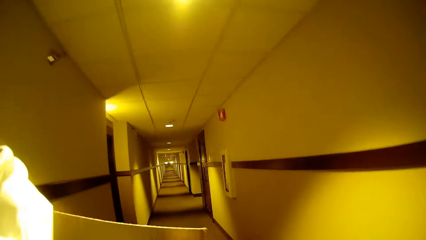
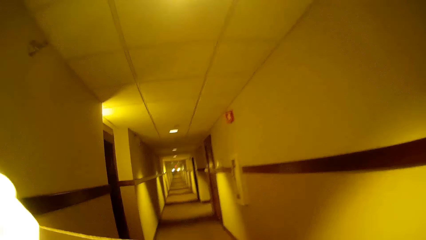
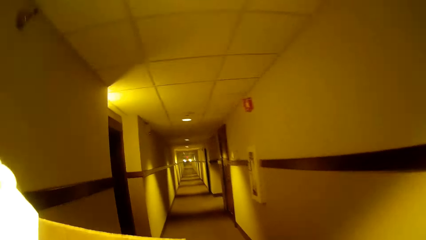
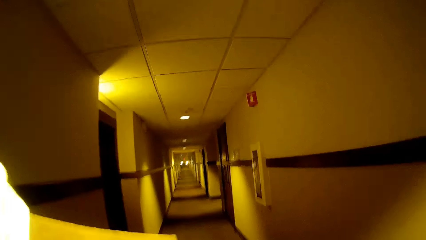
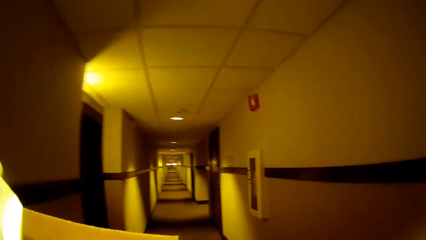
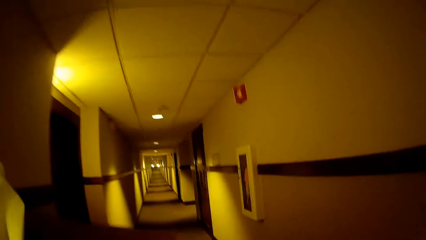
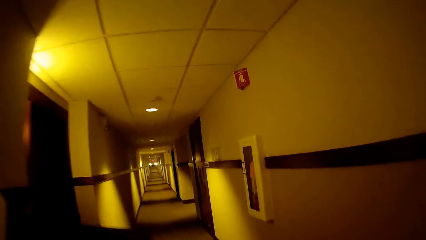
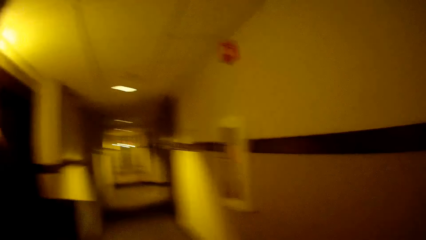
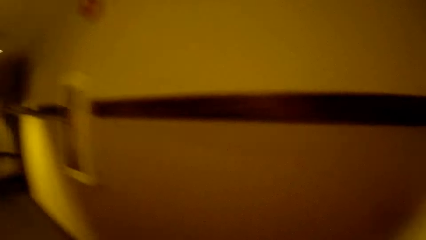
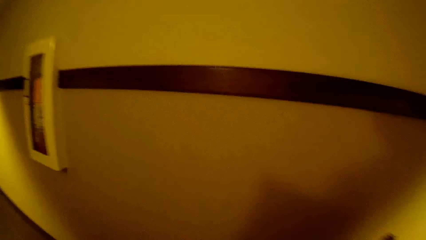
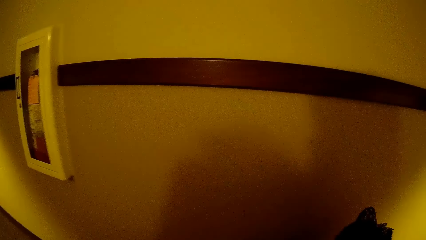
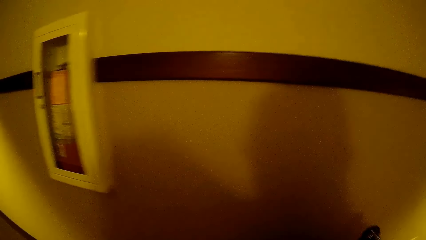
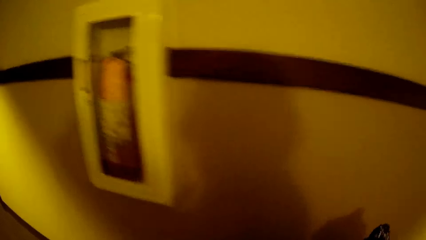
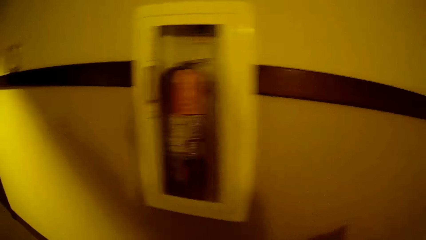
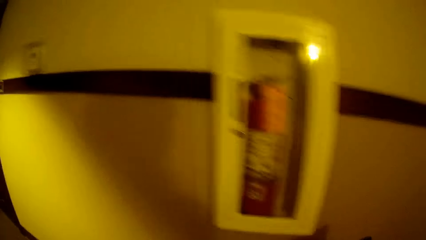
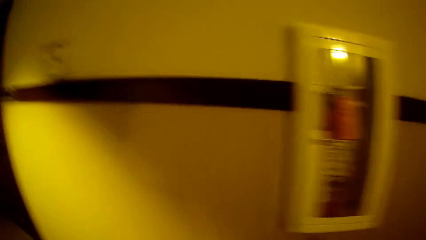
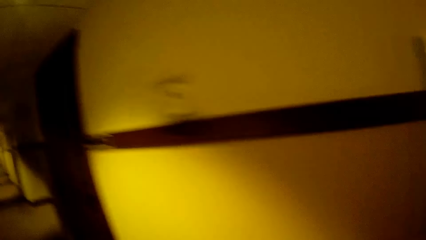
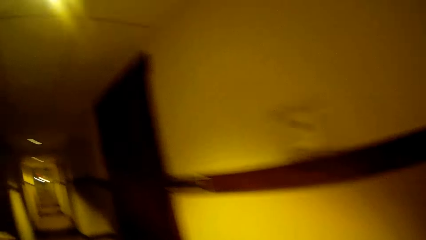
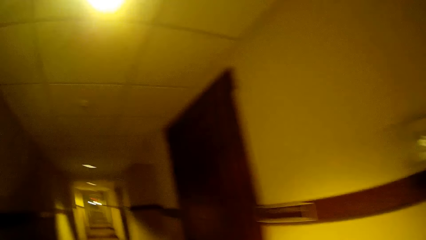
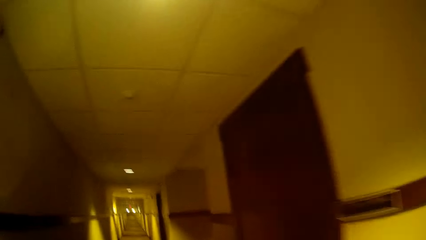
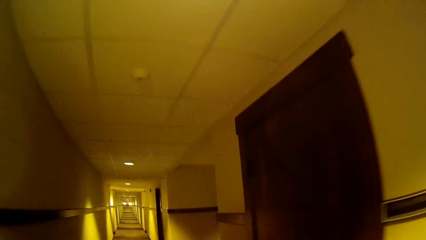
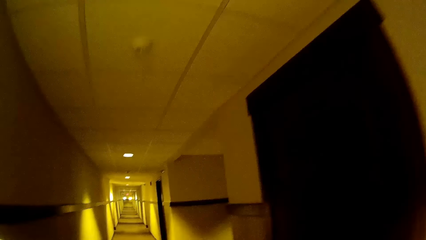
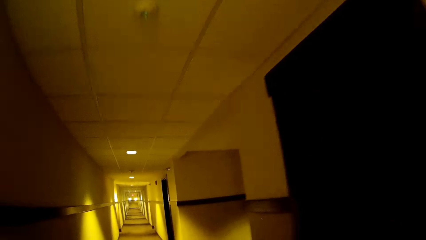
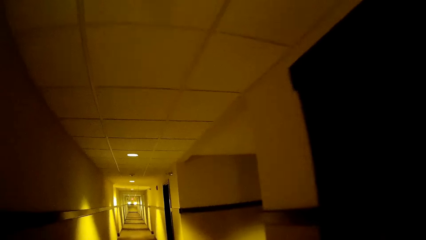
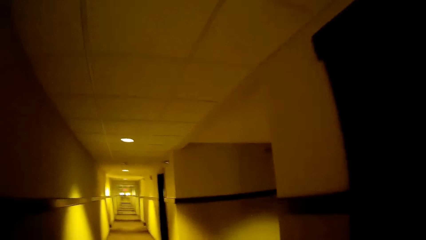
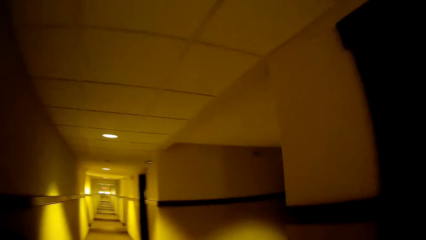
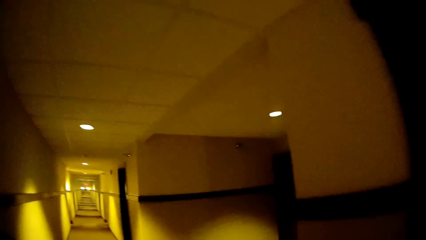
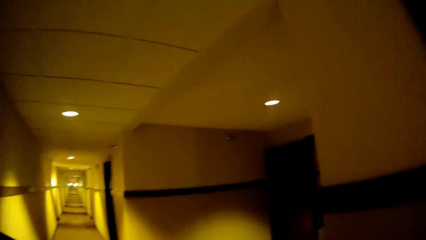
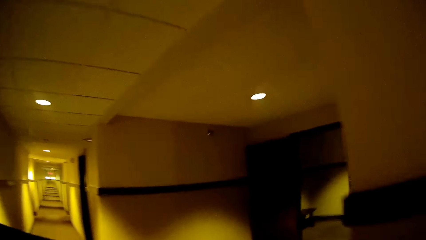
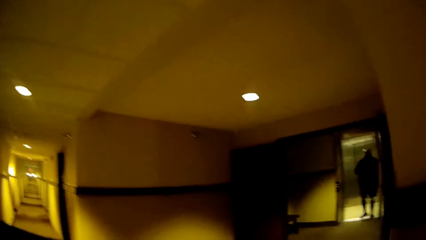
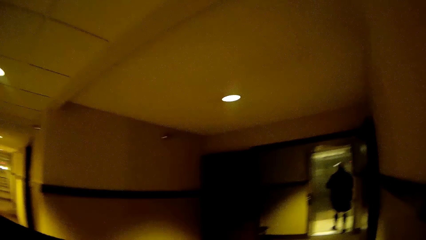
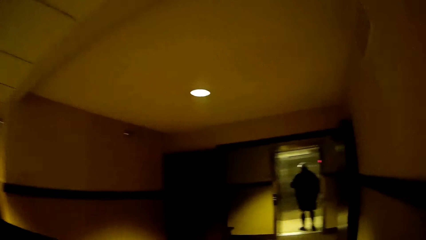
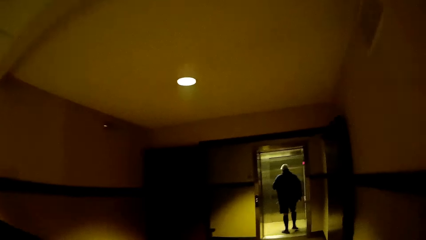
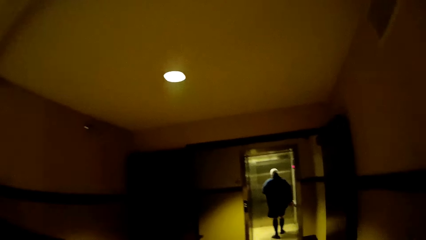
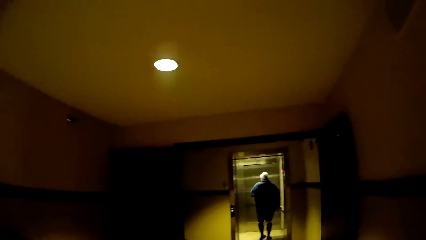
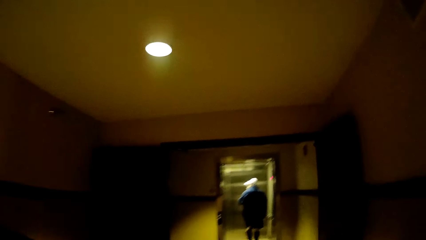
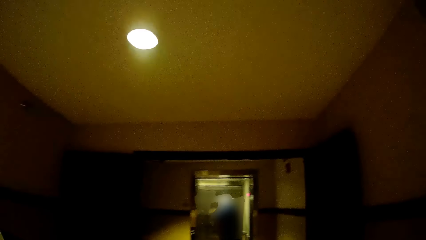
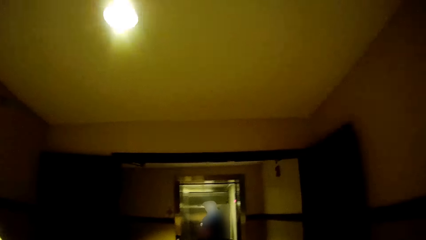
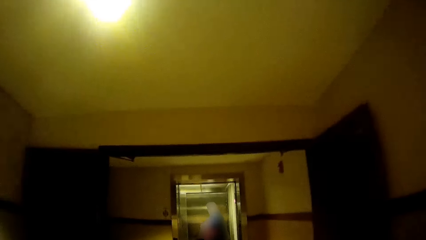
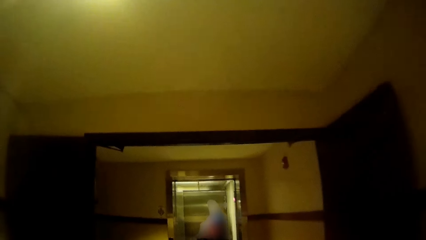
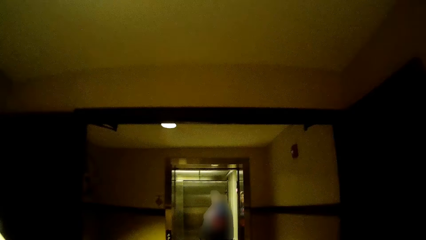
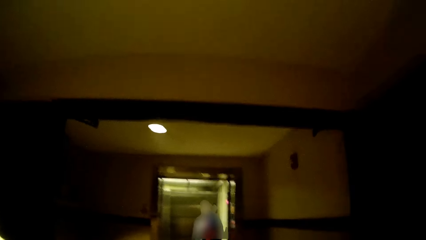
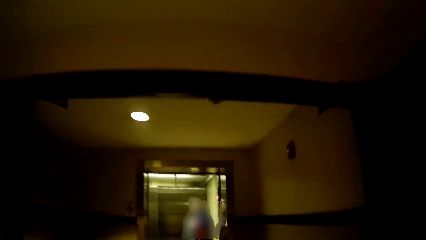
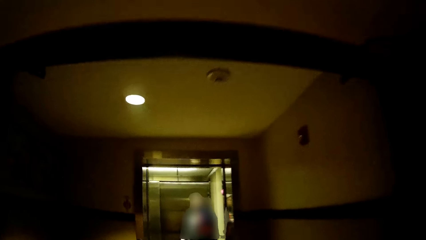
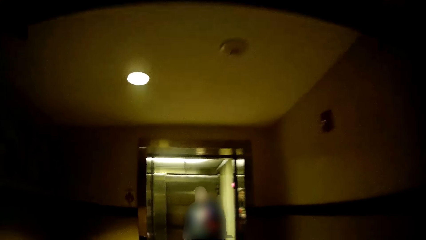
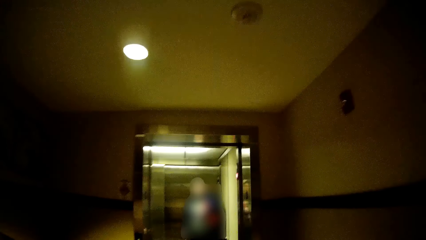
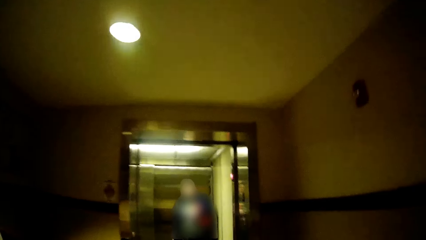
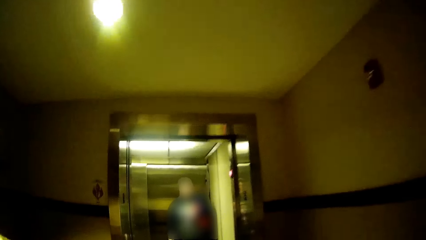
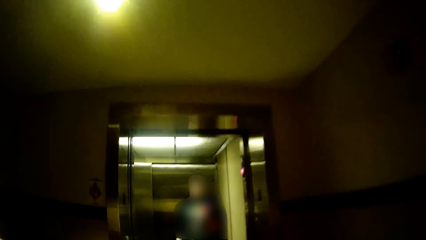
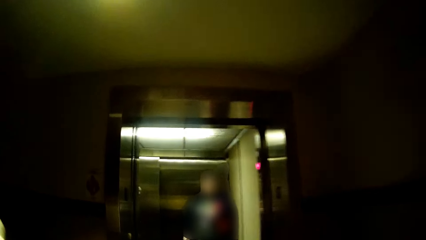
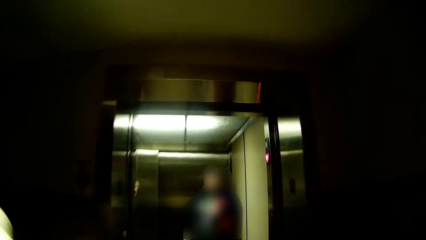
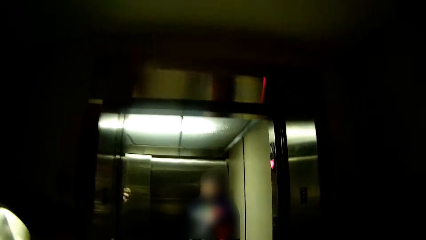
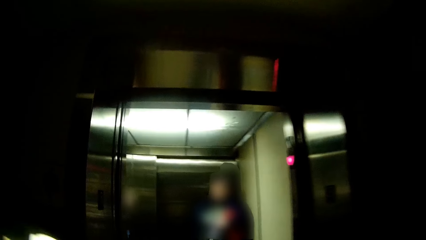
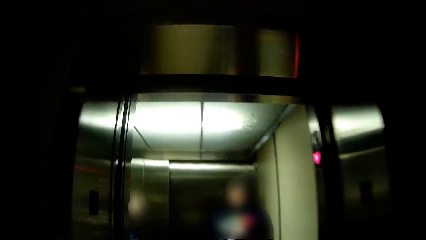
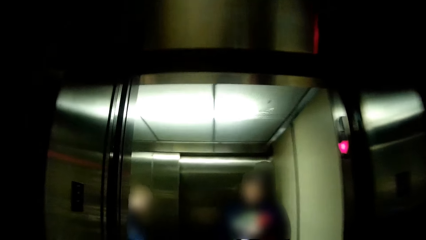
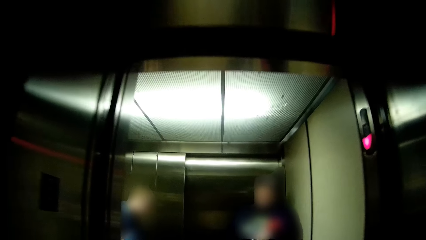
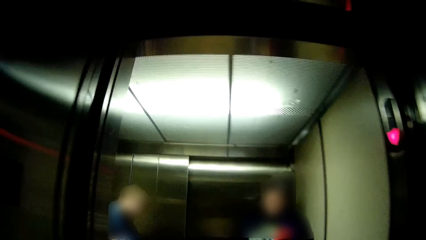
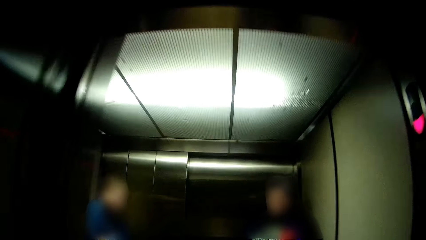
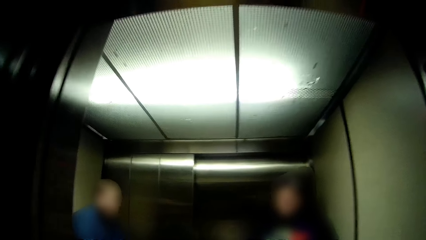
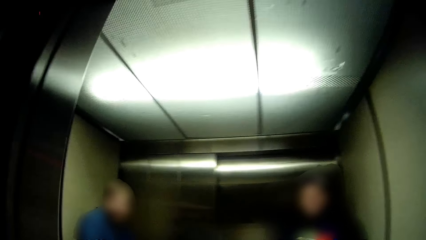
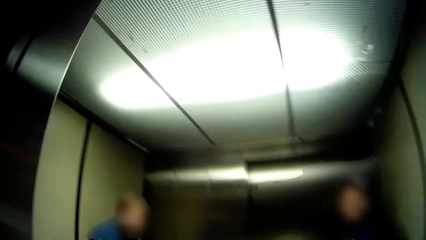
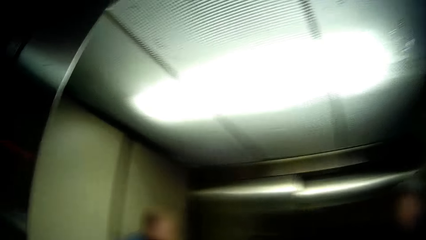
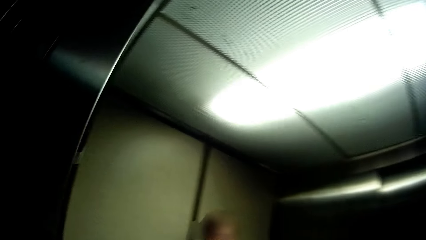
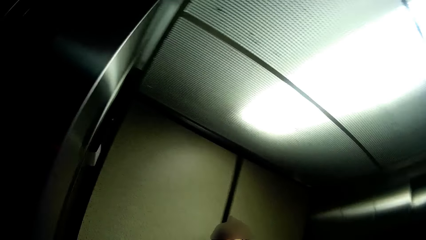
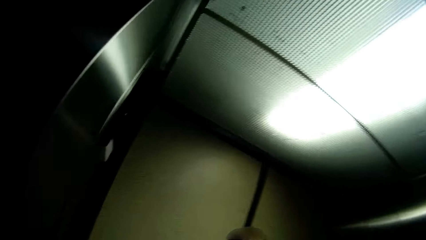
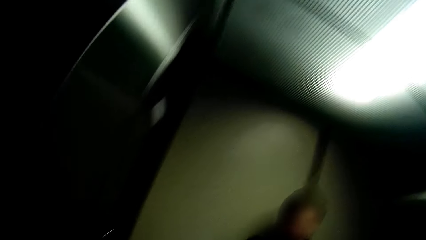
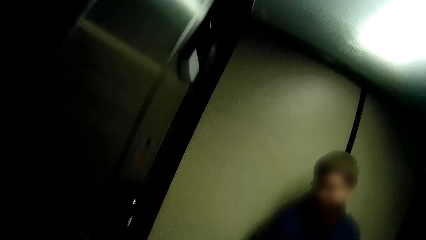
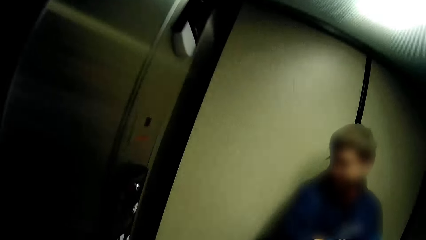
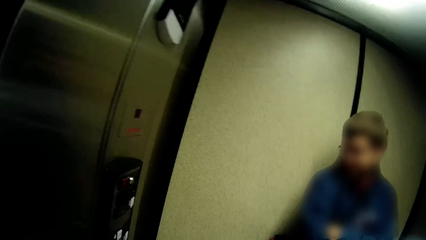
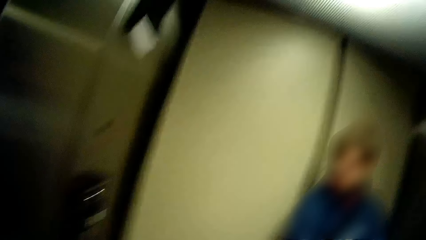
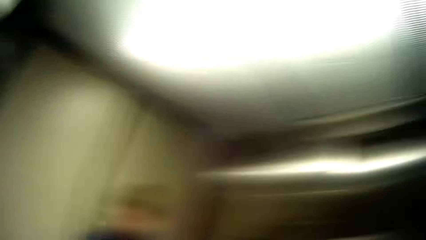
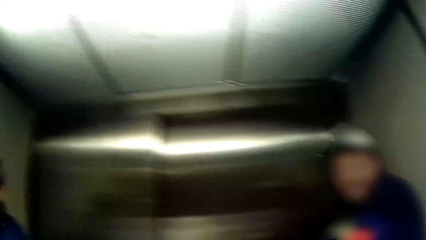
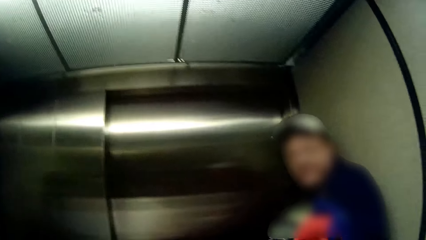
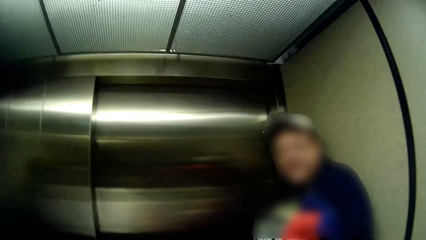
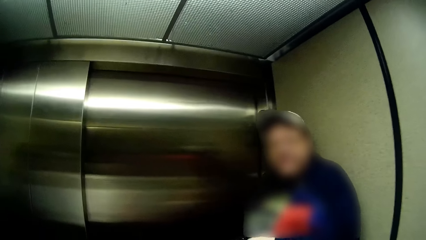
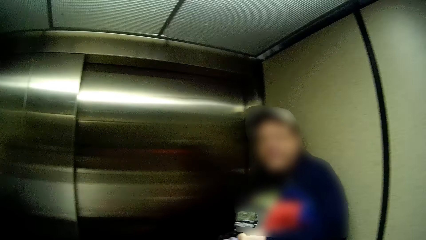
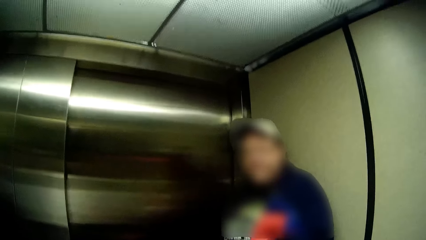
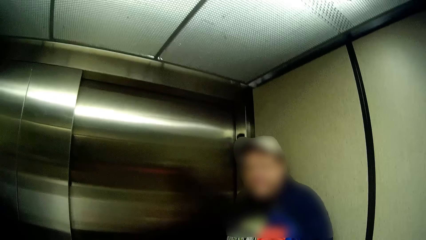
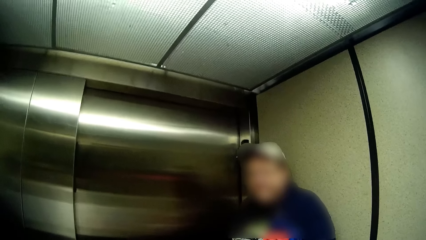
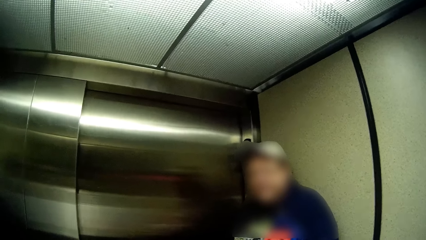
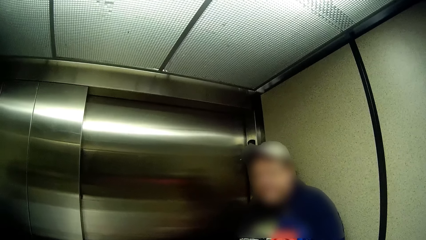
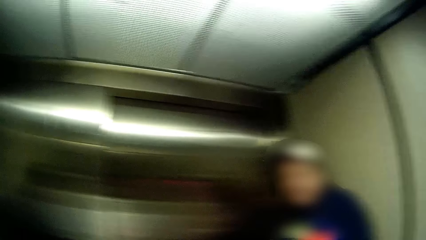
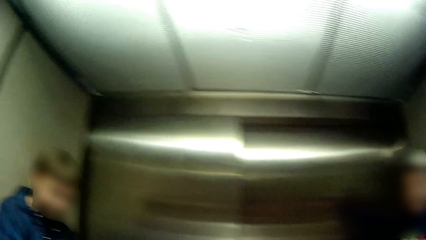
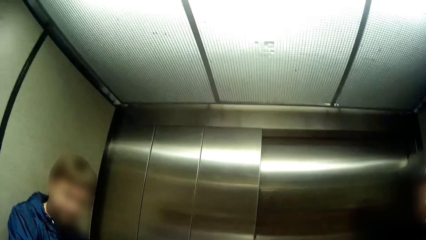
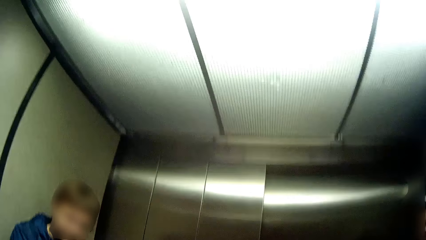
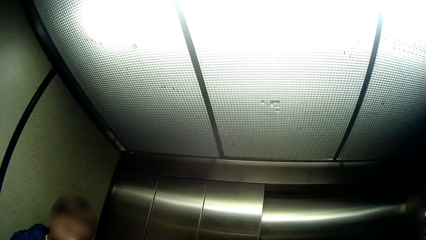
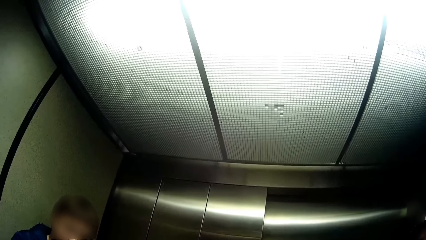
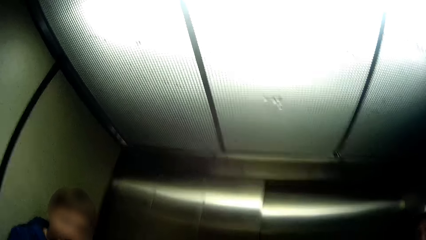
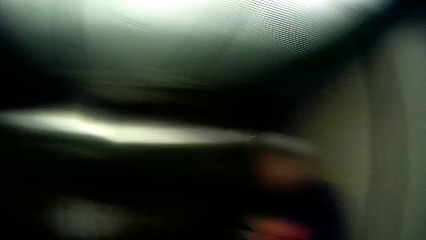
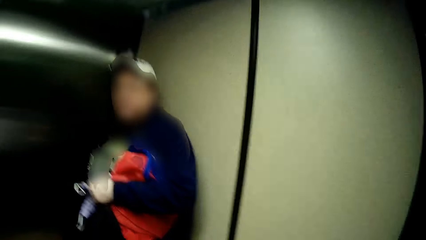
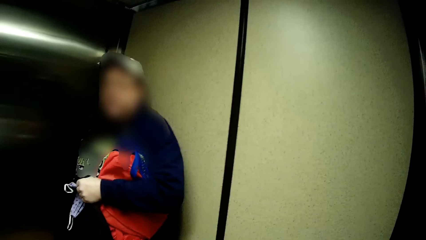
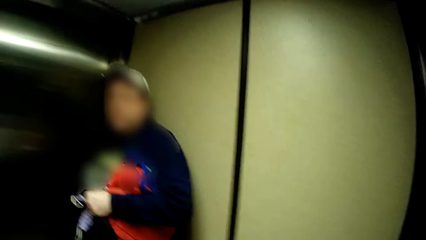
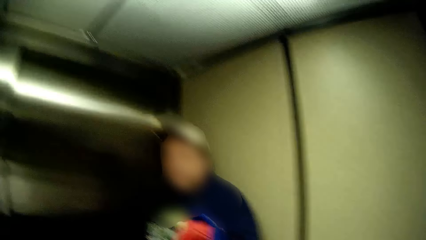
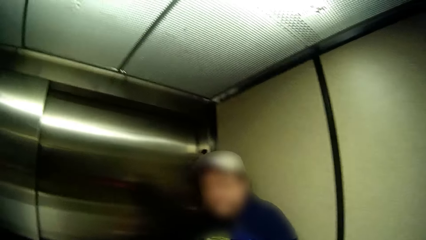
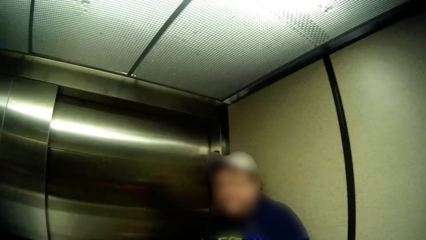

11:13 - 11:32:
The camera wearer talks to the girl. They interact with a man and another man in an elevator.
